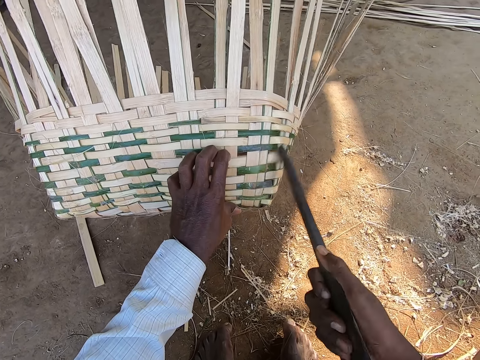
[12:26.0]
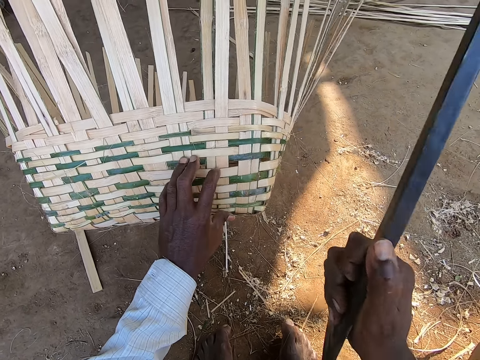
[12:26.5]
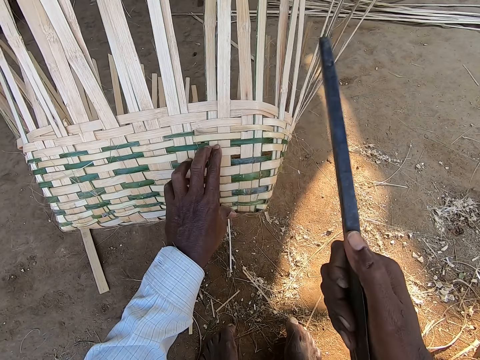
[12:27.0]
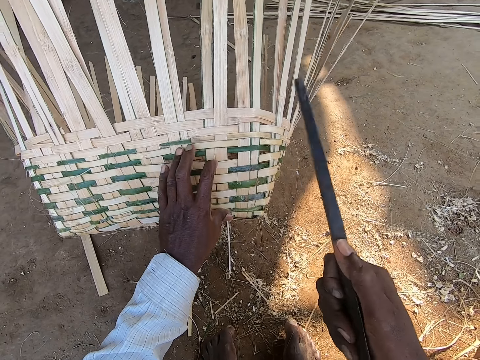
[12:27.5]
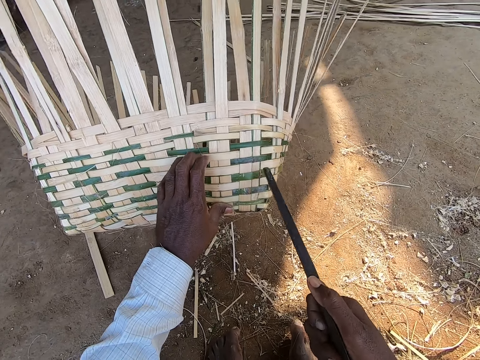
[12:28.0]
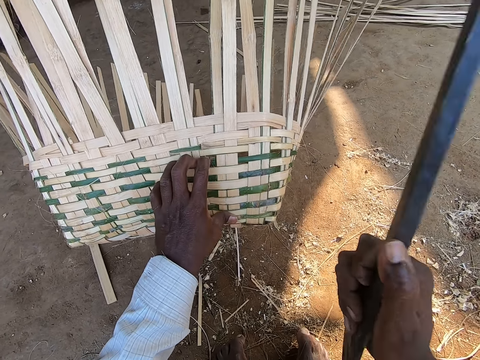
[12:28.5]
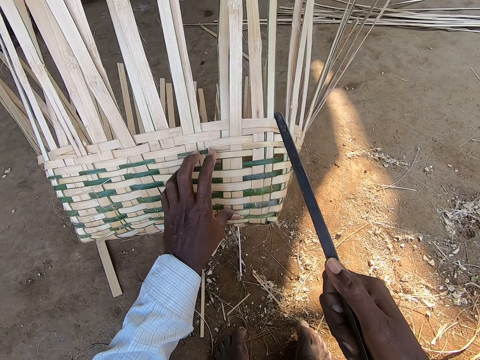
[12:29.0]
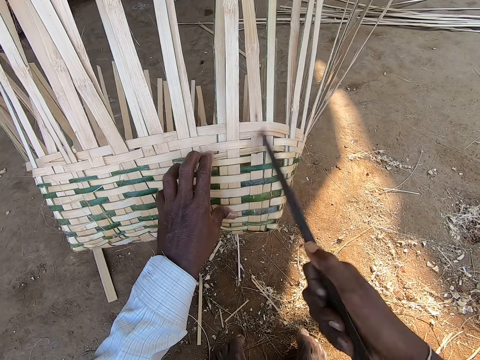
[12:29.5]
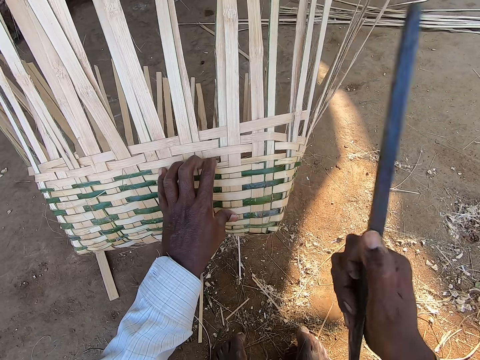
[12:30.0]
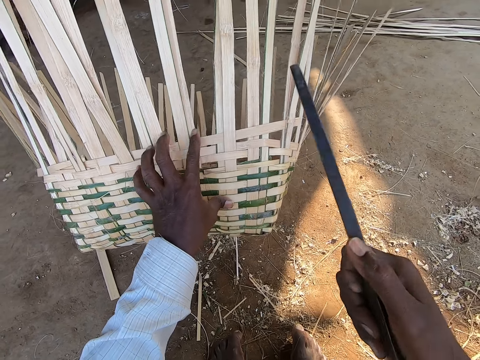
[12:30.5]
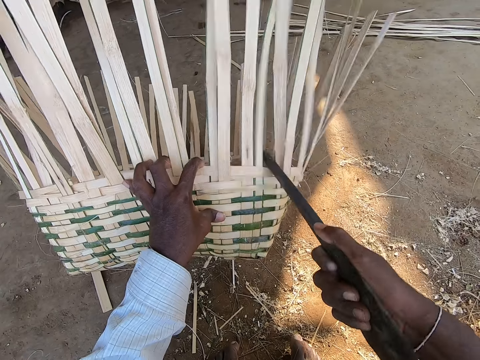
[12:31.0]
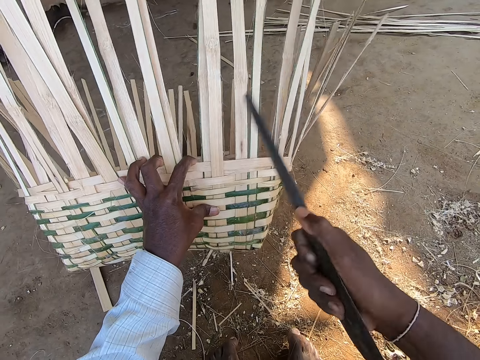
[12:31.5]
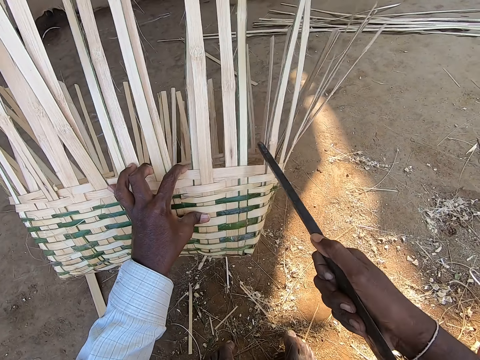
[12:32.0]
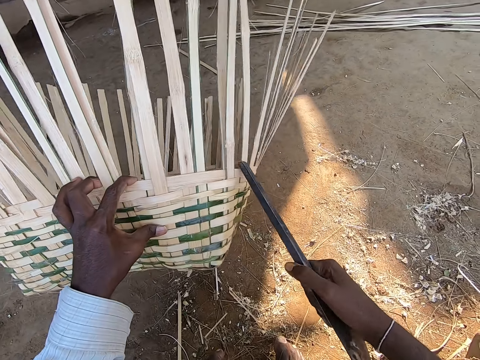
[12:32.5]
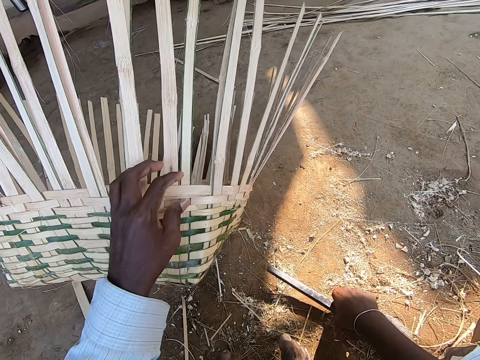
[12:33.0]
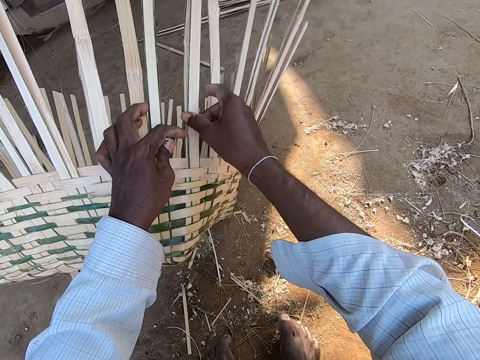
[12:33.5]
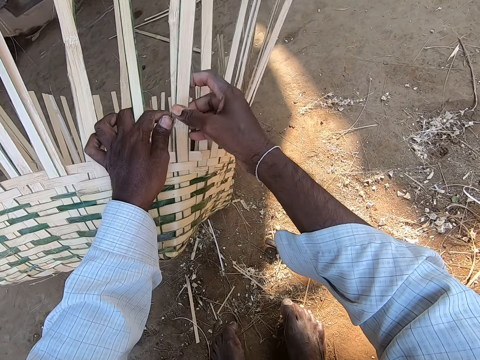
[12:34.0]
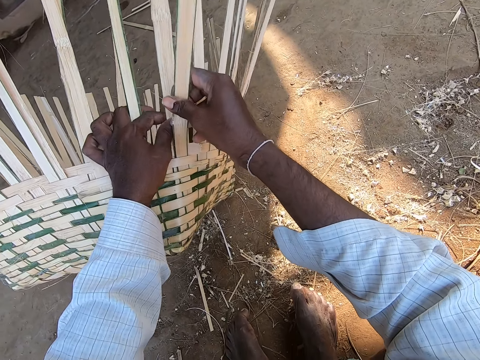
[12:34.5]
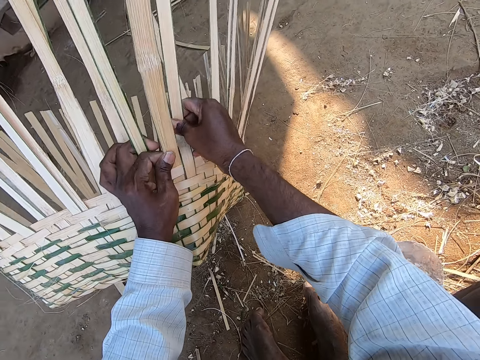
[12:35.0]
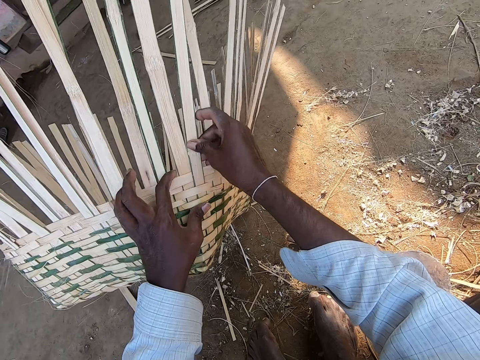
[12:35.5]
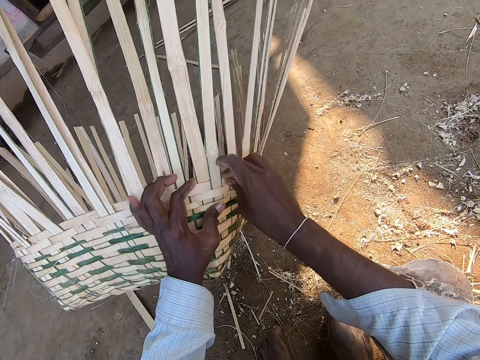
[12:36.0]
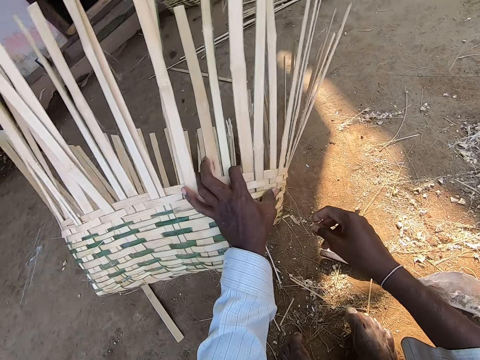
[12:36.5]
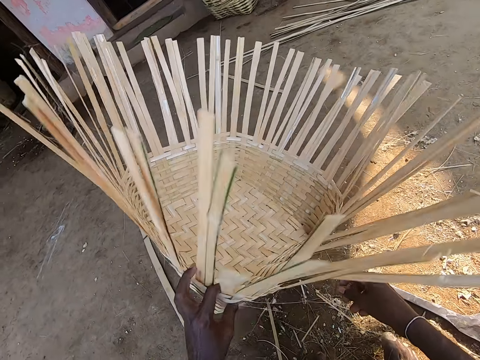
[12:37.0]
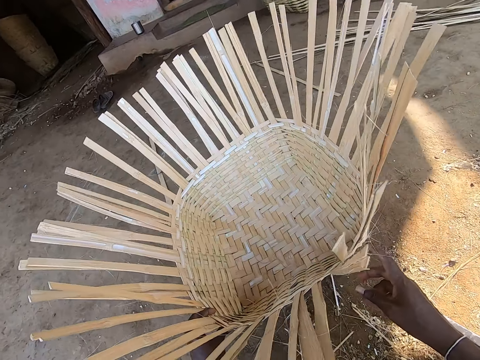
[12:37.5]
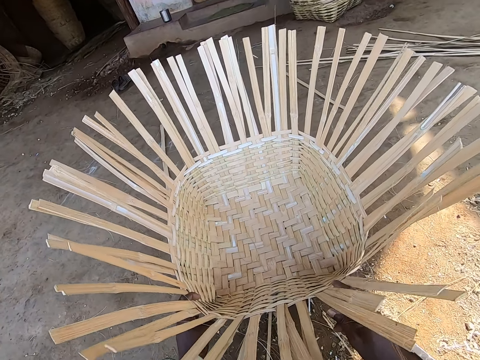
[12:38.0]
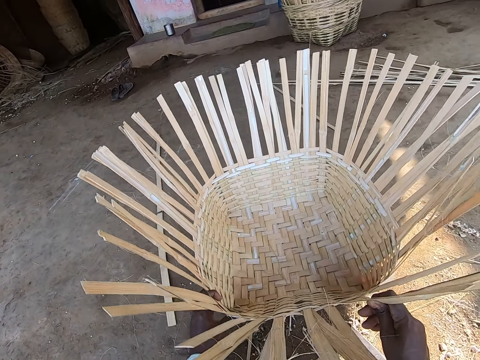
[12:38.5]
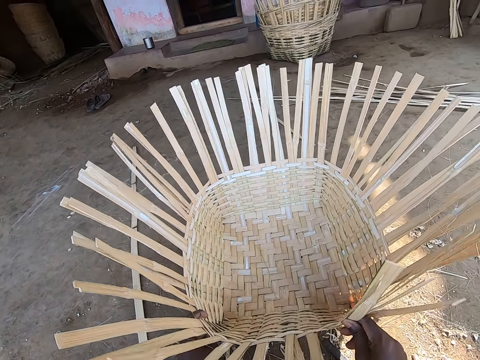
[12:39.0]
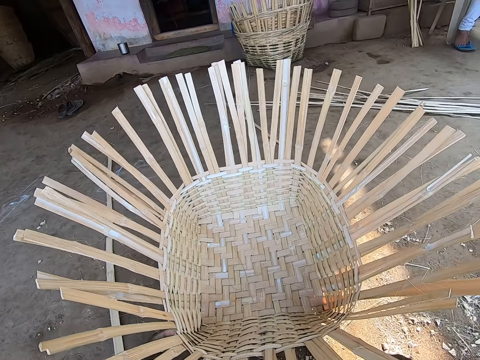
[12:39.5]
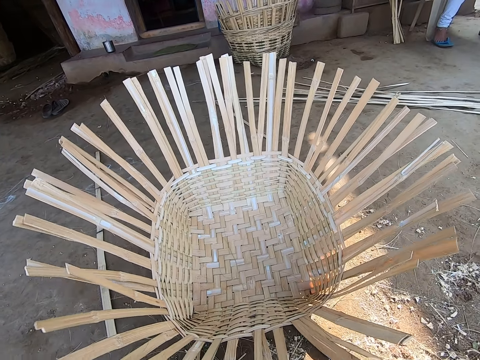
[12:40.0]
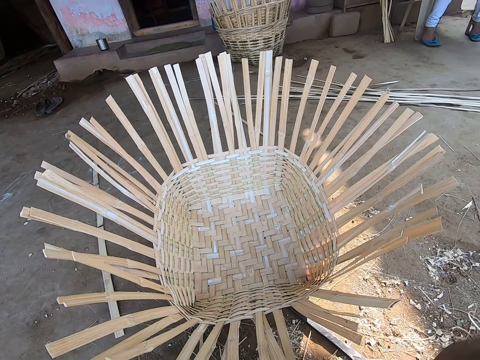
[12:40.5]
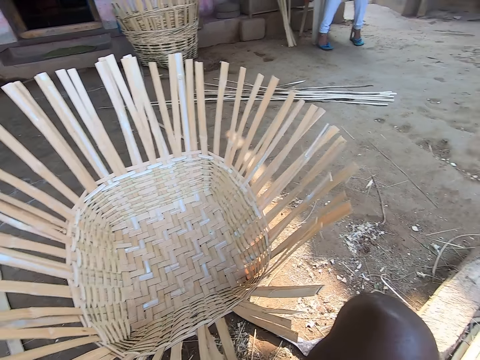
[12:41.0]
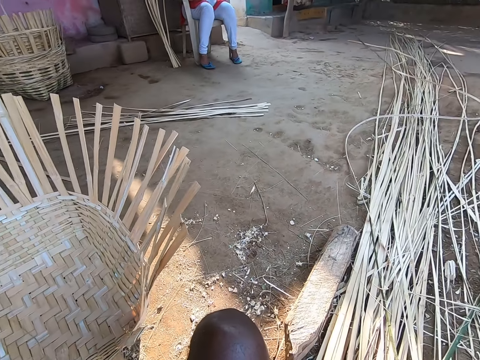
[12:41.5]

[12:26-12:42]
The camera wearer holds the basket and hits the basket. He holds the basket and hits the basket. He holds the basket and hits the basket. He holds the basket and hits the basket. He moves the basket. He drops the metal rod on the floor with his right hand. He holds the bamboo strips with both hands. He adjusts the reeds. He holds the half-made basket with the bamboo strips in his left hand. He turns the basket. He places the bamboo strips on the floor with his left hand. He holds the half-made basket with the bamboo strips on the floor with both hands. He moves the half-made basket with the bamboo strips on the floor with both hands.

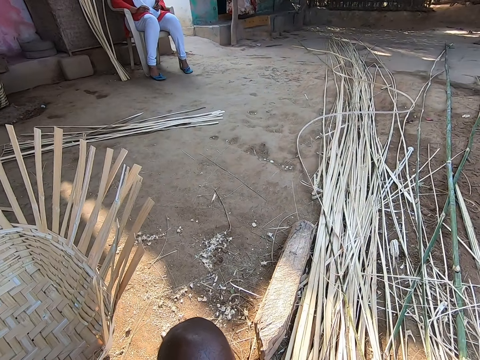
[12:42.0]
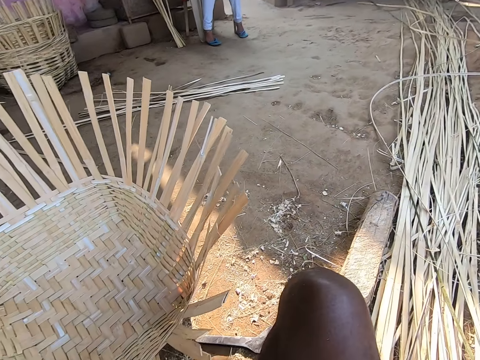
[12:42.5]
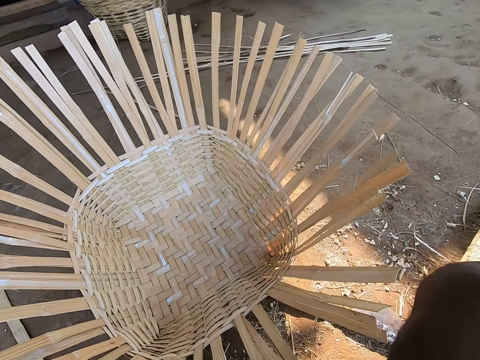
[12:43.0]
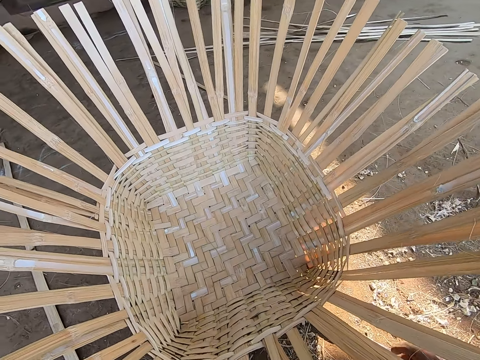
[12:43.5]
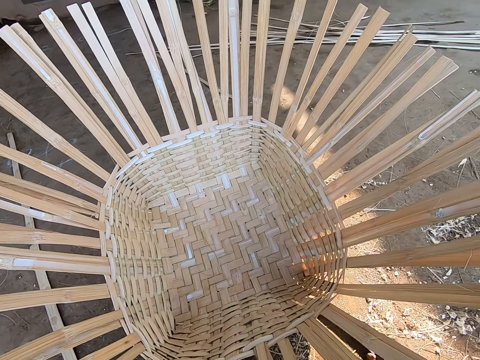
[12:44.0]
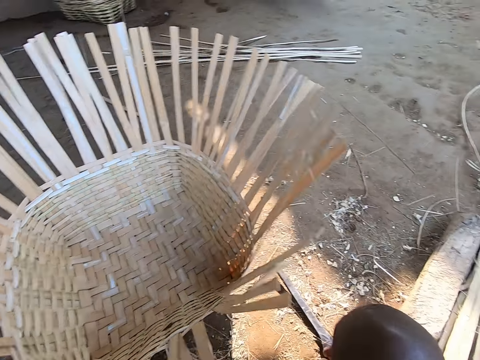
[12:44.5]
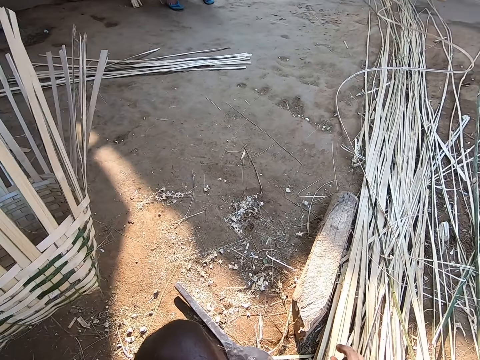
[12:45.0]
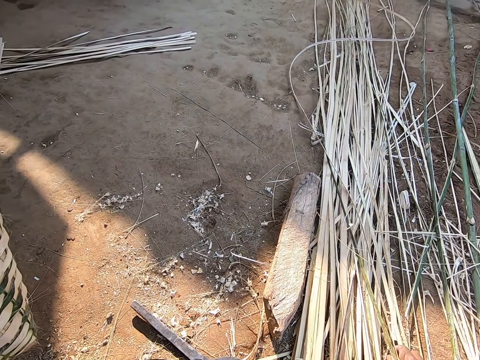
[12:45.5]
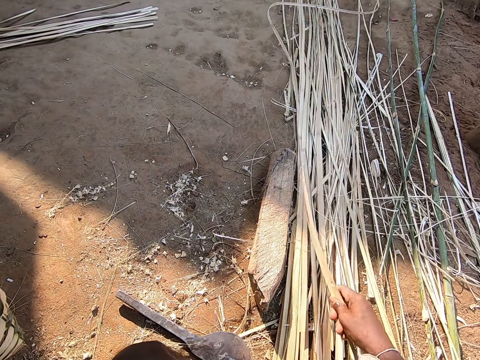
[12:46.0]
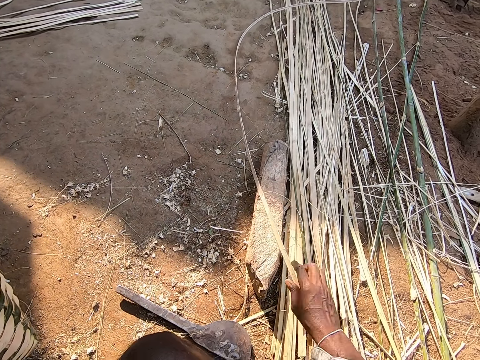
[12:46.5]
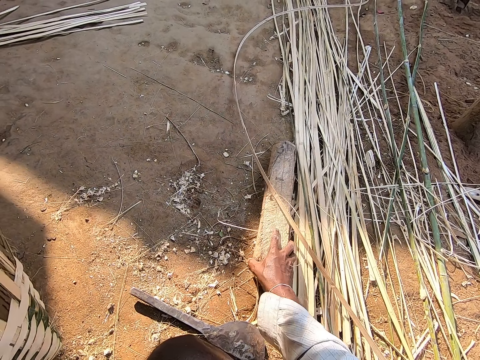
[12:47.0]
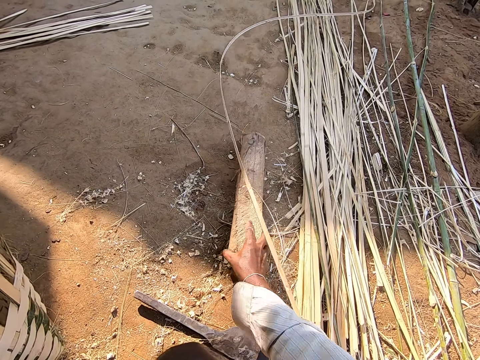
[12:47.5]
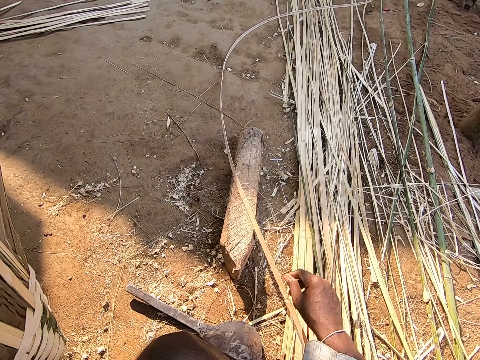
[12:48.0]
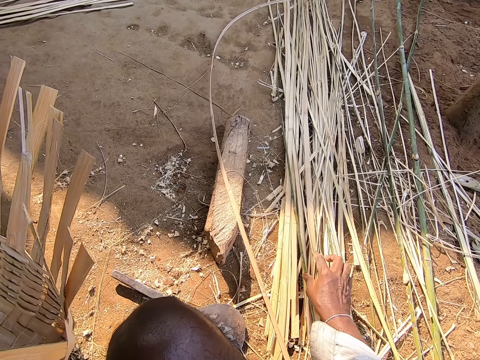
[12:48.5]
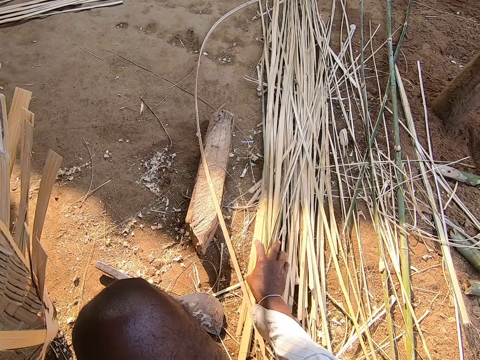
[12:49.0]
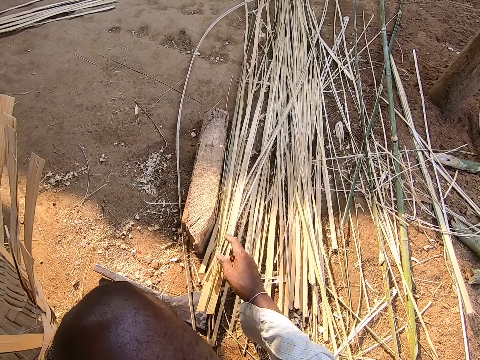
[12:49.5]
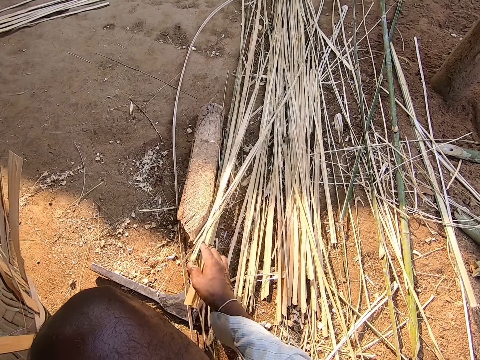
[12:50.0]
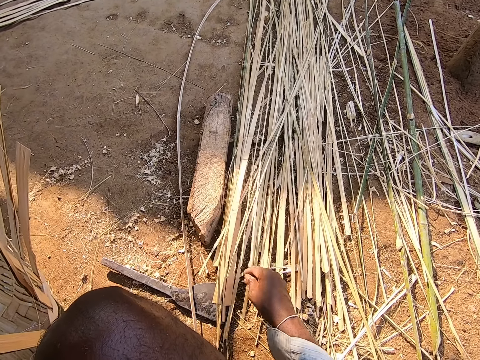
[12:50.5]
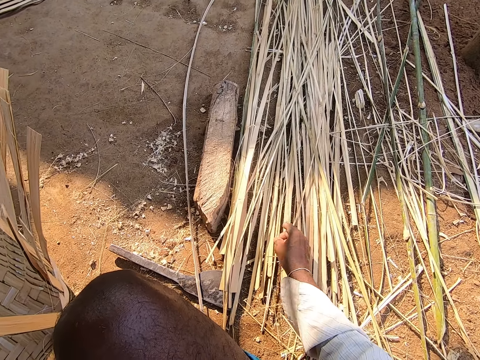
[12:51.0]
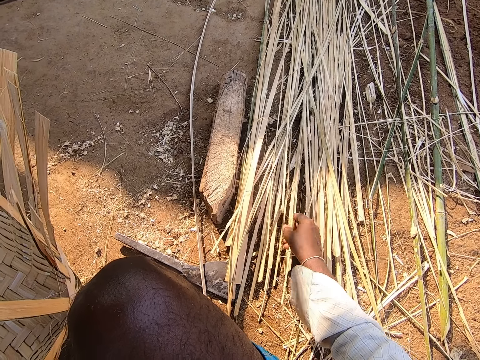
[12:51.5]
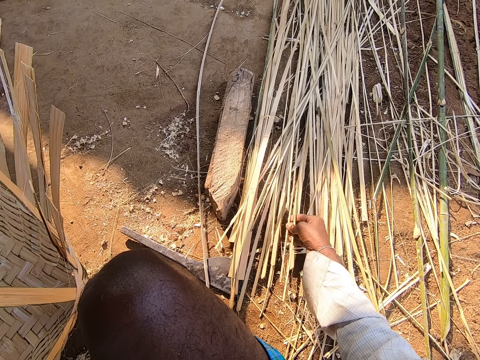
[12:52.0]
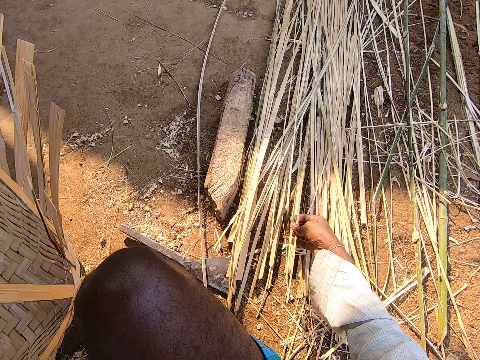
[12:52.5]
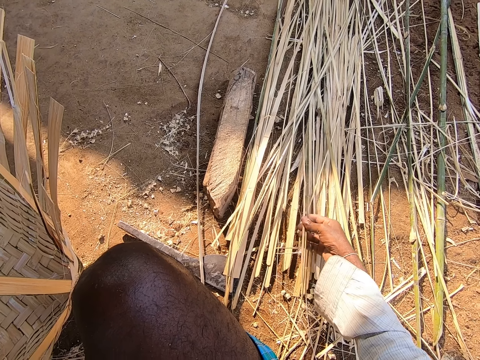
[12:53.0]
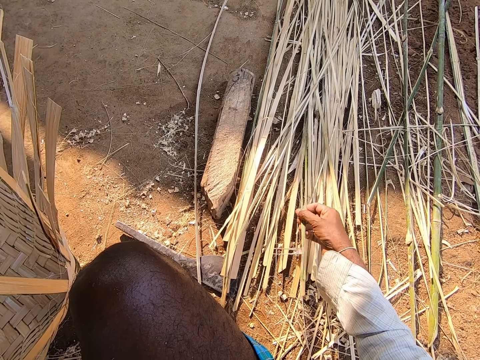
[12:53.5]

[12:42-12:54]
The camera wearer moves the metal rod on the floor with his right hand. He picks up a bamboo strip from the floor with his right hand. He drops the bamboo strip on the floor with his right hand. He moves a piece of wood on the floor with his right hand. He picks up the log. He drops the log. He moves some bamboo strips on the floor with his right hand. He moves the reeds. He holds a reed. He picks up a reed.
